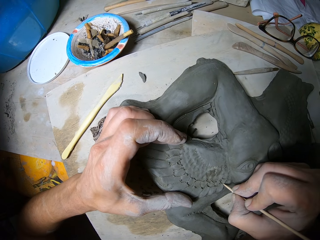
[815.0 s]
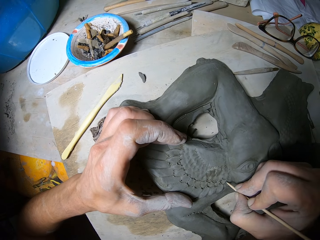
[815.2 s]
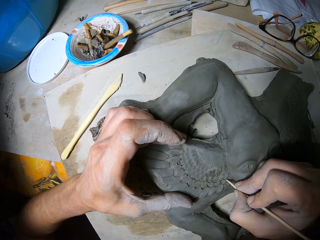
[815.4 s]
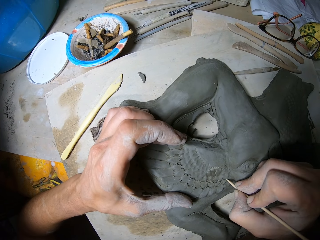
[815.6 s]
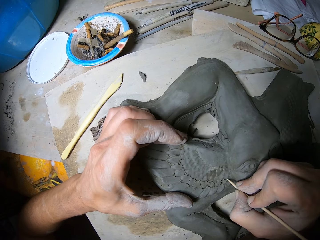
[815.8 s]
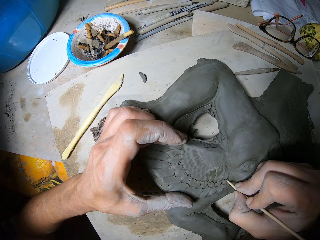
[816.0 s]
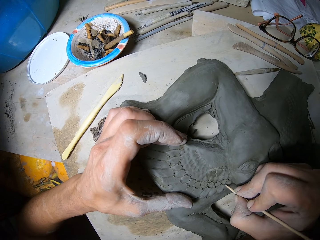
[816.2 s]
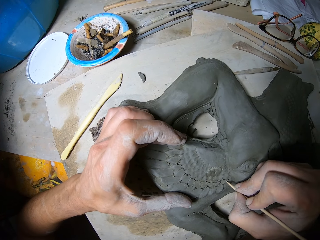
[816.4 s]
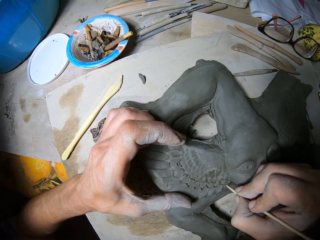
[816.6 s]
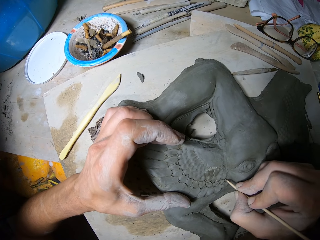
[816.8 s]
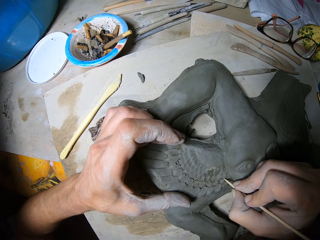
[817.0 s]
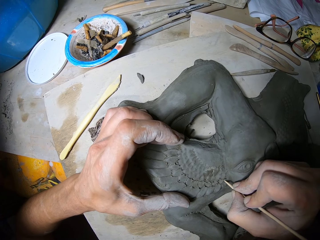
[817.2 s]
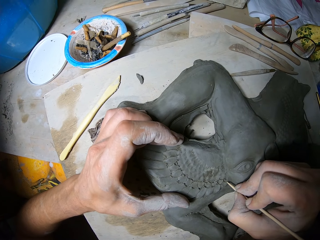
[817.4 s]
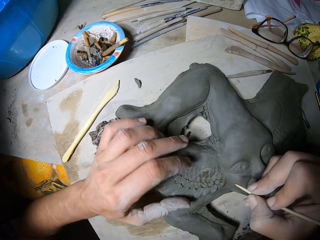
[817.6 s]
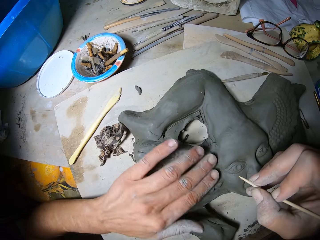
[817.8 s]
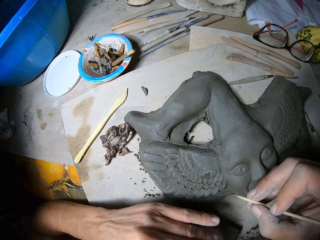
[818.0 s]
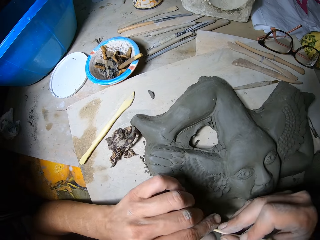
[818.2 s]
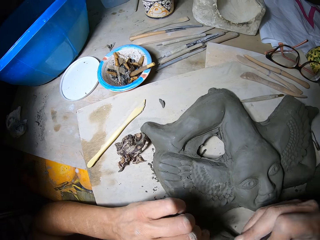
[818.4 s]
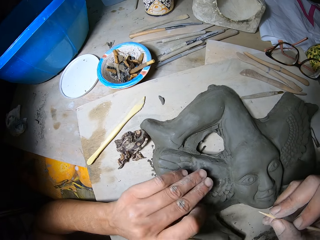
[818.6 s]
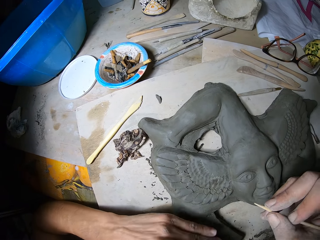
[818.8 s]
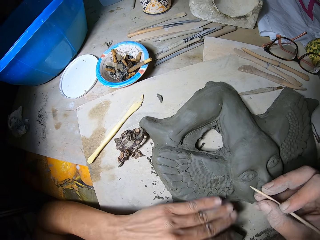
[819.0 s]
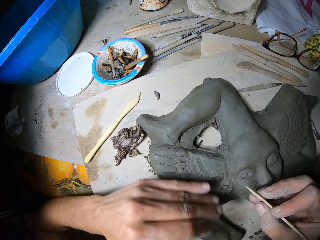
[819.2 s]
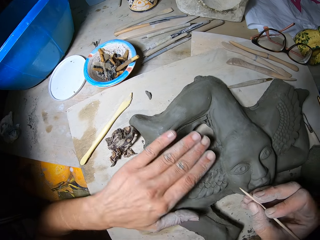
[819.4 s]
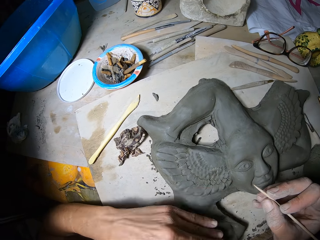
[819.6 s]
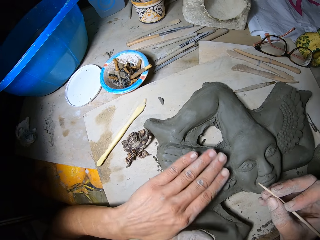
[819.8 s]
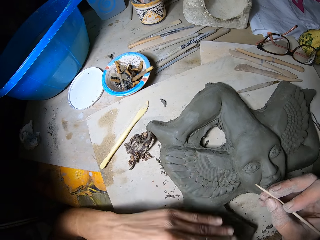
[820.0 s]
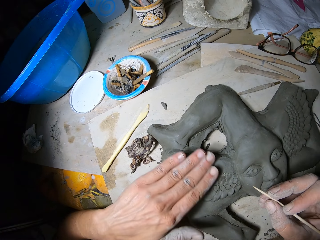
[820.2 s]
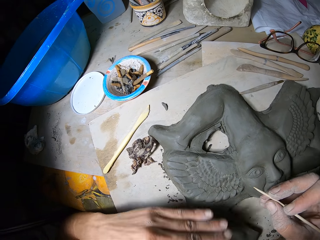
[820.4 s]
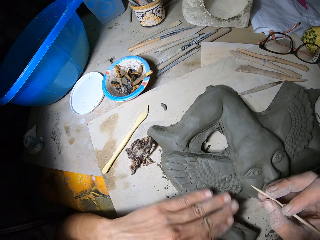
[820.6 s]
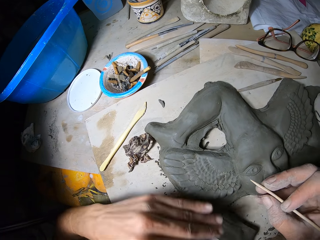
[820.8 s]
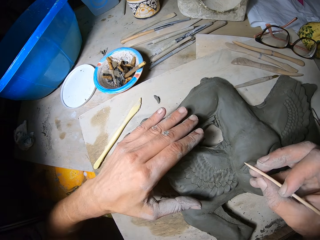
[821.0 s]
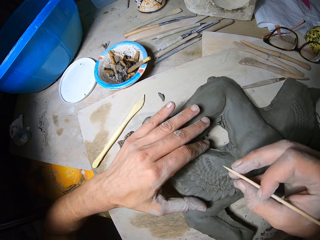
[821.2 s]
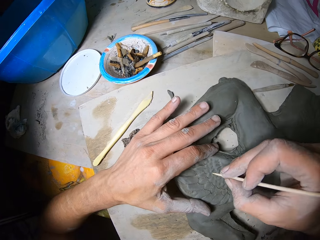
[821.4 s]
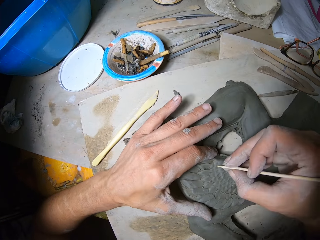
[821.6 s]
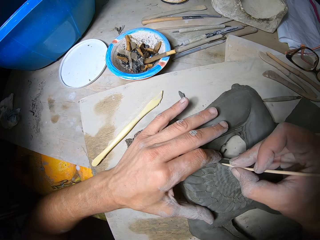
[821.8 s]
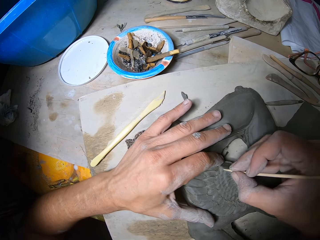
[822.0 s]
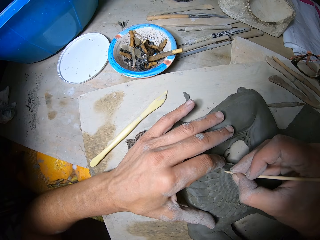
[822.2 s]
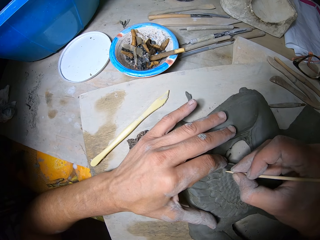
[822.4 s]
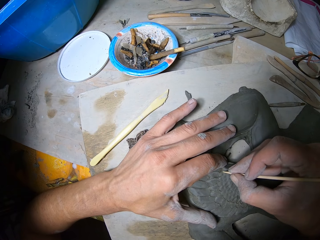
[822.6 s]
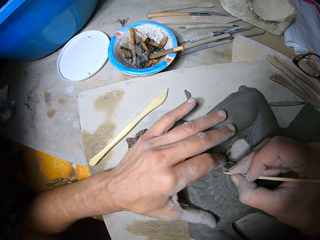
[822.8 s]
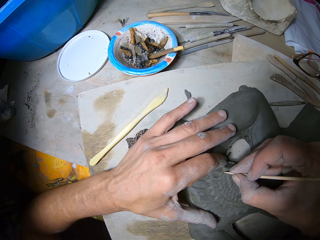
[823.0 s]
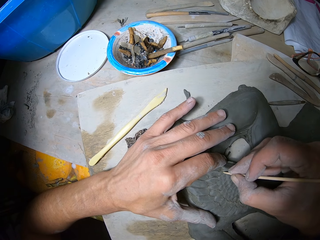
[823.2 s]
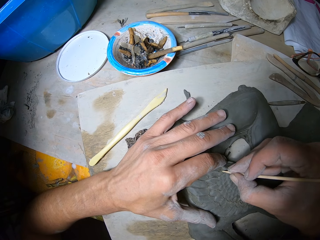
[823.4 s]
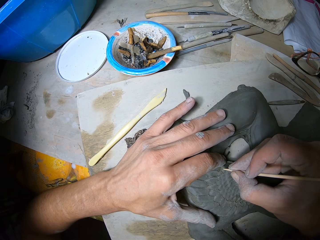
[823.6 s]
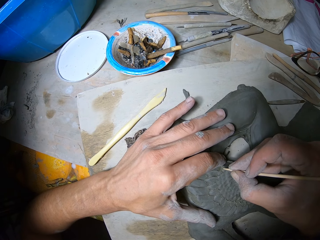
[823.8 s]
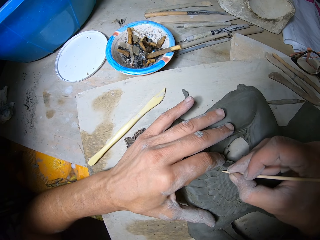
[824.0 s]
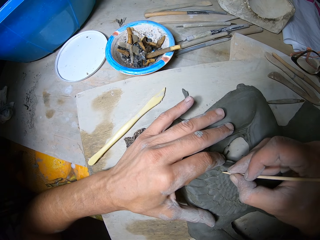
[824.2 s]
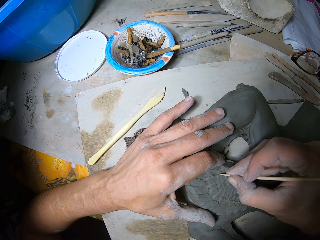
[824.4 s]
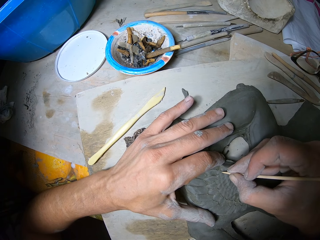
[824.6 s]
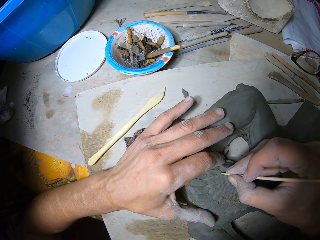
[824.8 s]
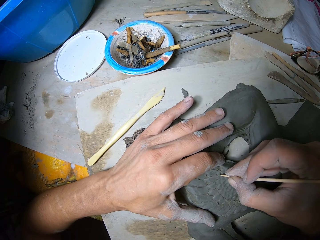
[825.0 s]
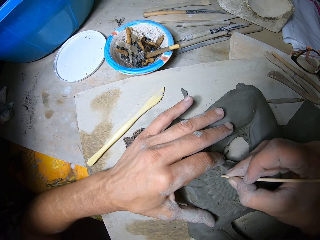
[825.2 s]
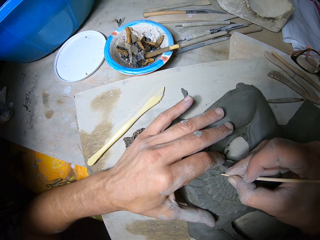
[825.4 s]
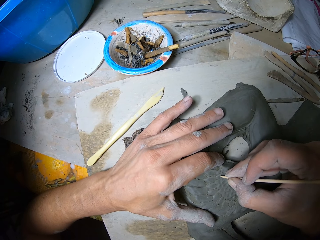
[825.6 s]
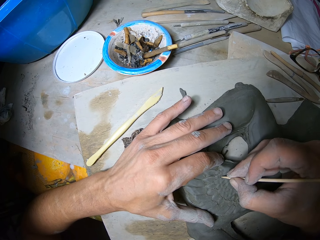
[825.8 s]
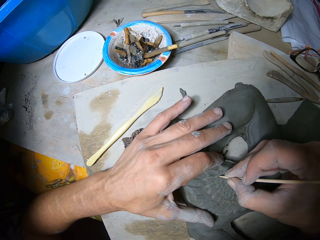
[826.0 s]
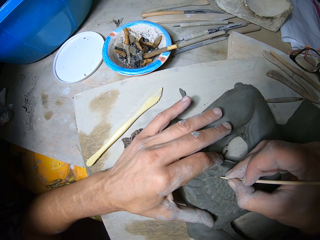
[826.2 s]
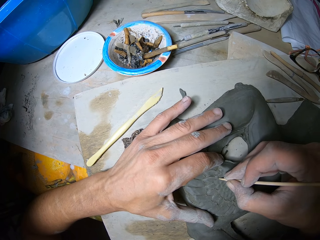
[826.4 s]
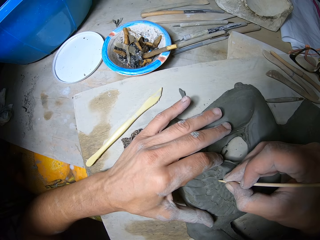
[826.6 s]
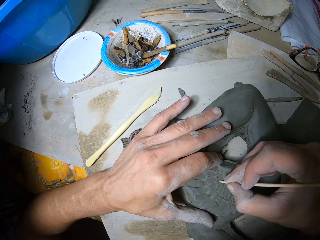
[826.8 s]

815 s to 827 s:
The camera wearer wipes out mold plasters on the relief sculpture with his left hand. He carves out the forms of the relief sculpture with an engraving tool in his right hand.

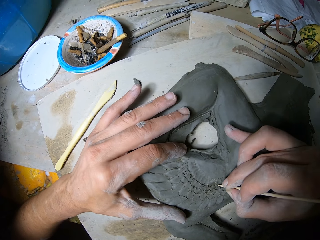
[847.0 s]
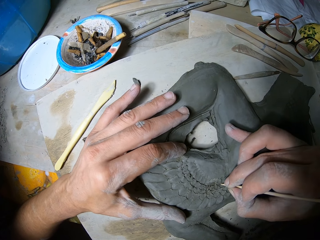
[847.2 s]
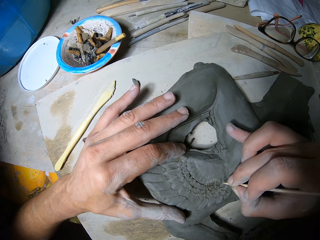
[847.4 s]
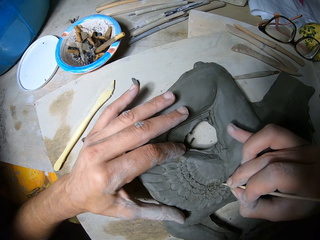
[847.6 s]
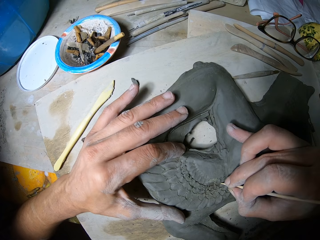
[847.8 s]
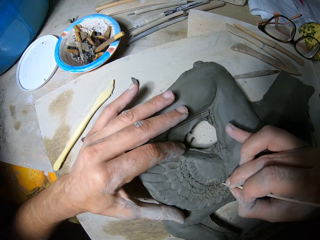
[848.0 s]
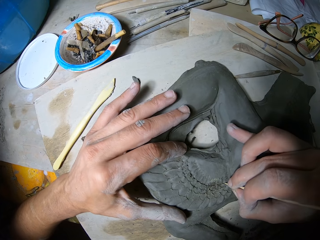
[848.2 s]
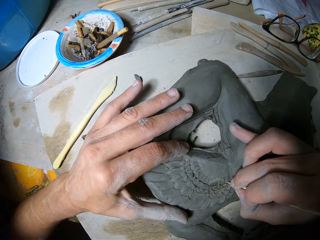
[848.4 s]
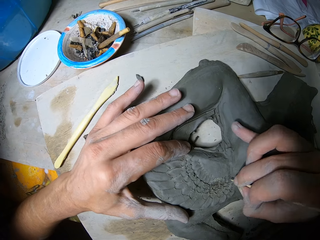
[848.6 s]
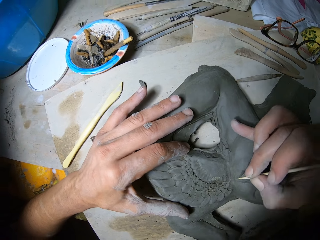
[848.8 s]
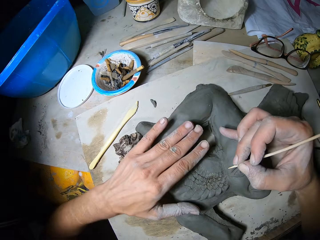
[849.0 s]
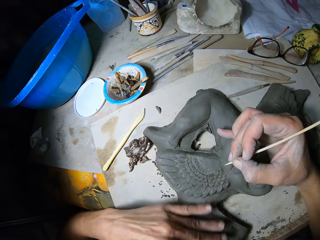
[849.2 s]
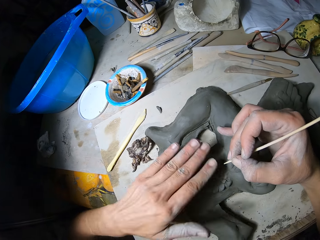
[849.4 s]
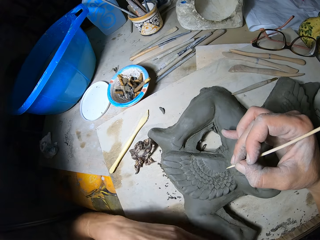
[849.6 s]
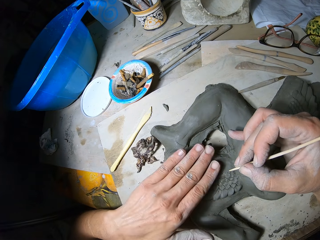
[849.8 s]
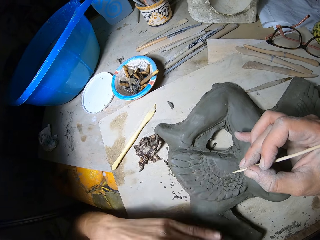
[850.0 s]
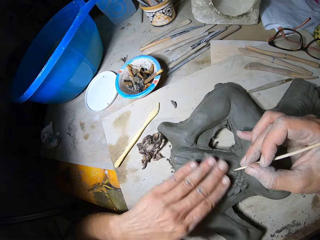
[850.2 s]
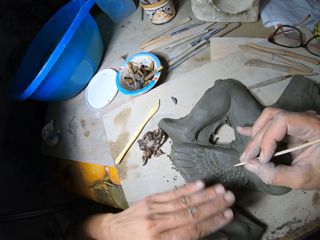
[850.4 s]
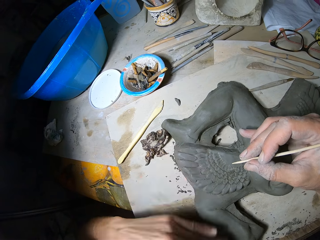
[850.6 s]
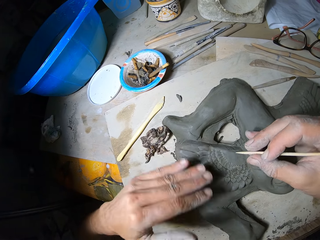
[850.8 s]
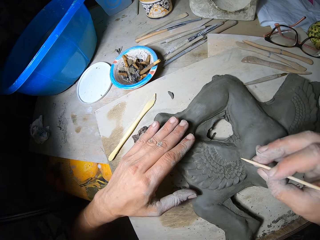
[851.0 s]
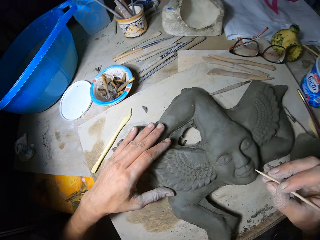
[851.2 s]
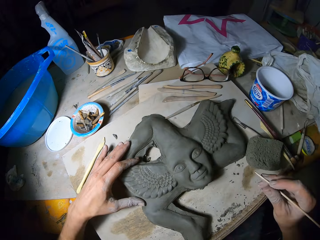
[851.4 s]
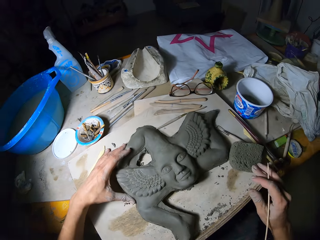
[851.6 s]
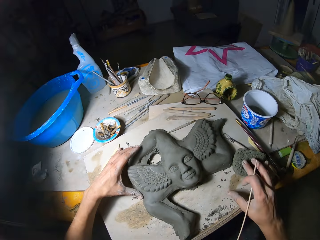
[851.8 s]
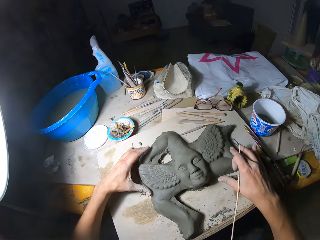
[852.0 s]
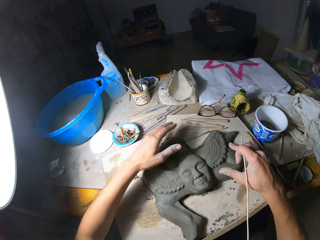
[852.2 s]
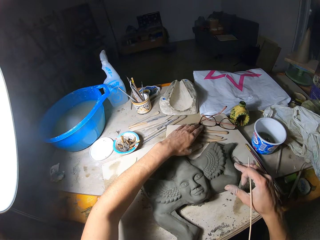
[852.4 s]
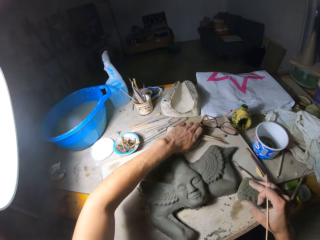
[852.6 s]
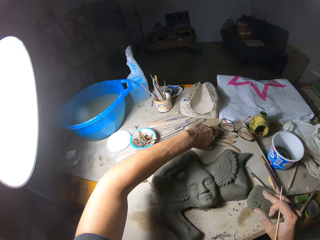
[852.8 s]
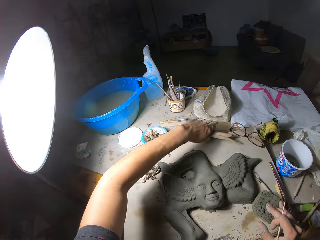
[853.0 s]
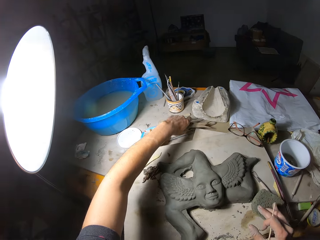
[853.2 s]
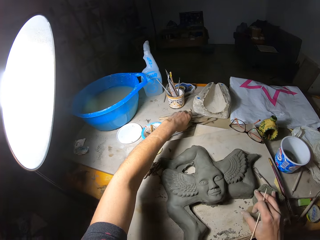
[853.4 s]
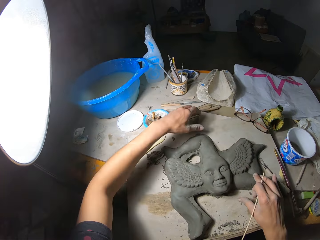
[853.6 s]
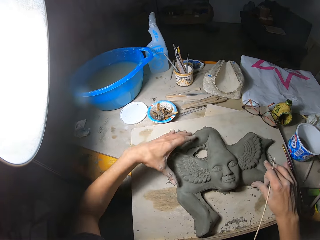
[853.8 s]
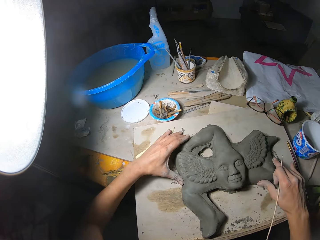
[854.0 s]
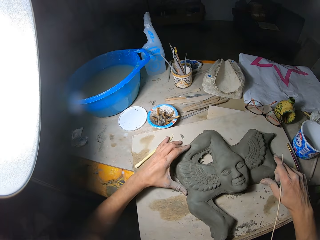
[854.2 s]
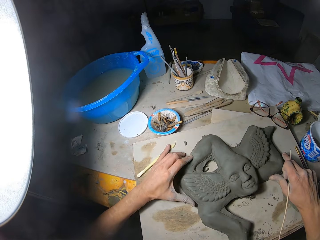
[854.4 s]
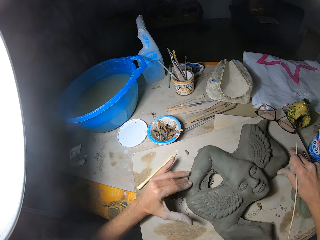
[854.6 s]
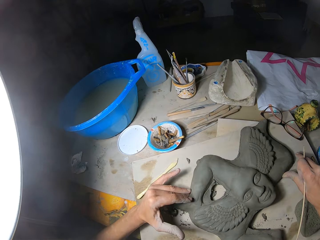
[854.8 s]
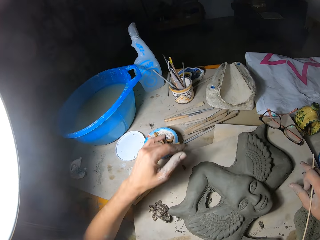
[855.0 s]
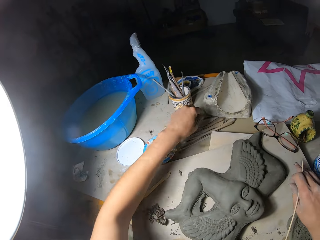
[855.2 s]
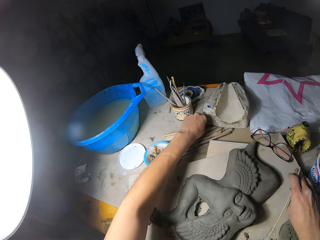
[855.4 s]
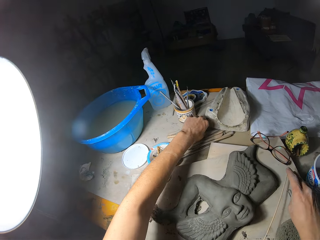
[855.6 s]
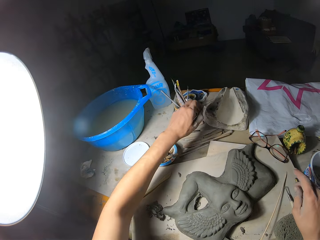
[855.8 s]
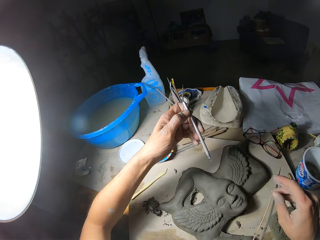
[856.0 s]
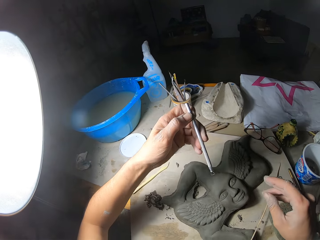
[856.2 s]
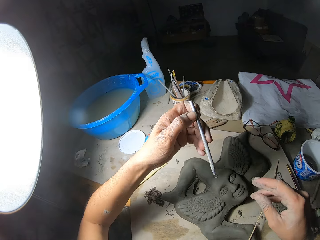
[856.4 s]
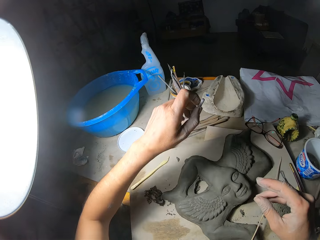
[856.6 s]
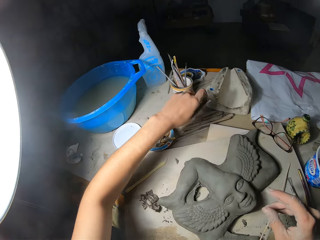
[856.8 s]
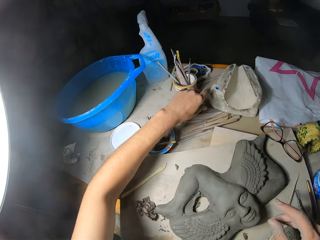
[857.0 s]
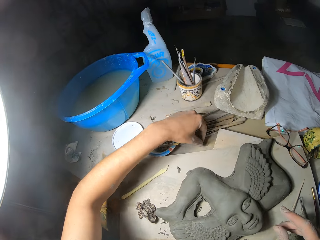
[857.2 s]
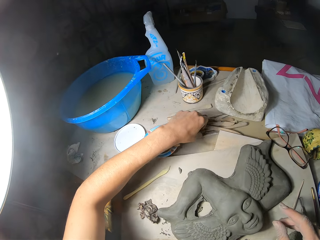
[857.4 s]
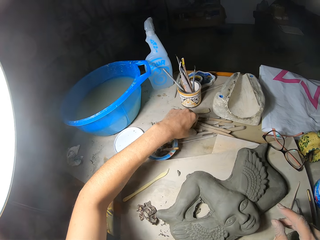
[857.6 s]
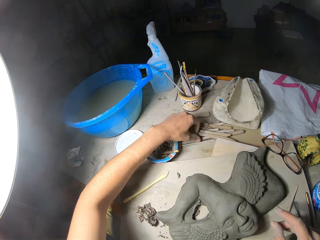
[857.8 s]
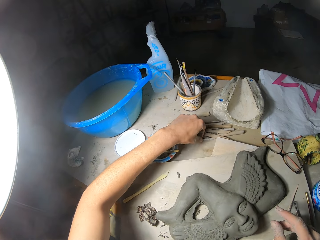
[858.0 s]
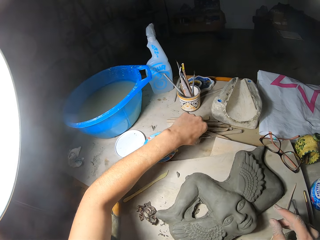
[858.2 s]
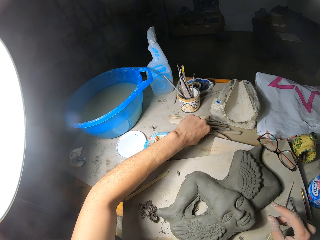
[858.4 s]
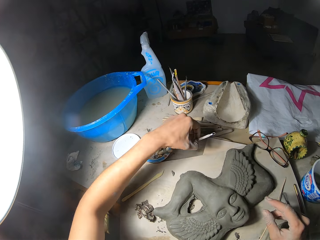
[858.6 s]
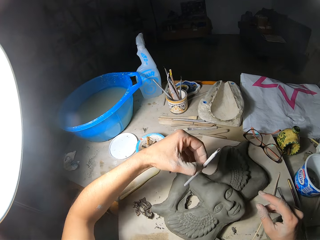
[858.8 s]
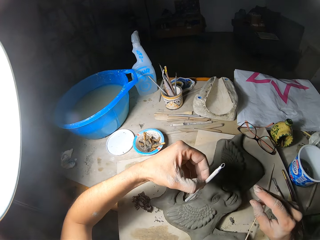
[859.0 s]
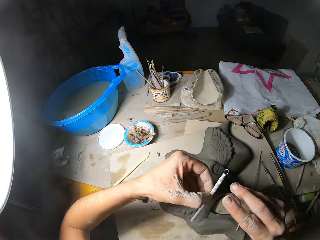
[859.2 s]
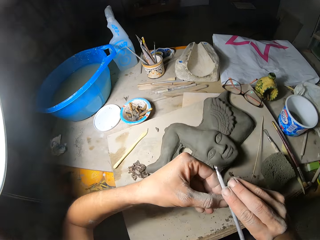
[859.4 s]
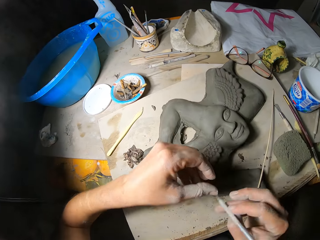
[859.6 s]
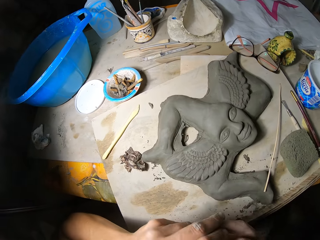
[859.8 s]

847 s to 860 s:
The camera wearer wipes the surface of the clay sculpture on the table with his left hand. He picks up a set of loop tools from the table with his left hand and drops the set of loop tools on the table with his left hand. He adjusts the ceramic sculpture on the table with his two hands. He turns the pottery. He picks up a loop tool from the table with his left hand. He drops the stick in his right hand on the table. He drops the loop tool on the table with his left hand. He picks up the loop tool from the table with his left hand. He passes the loop tool from his left hand to his right hand.
